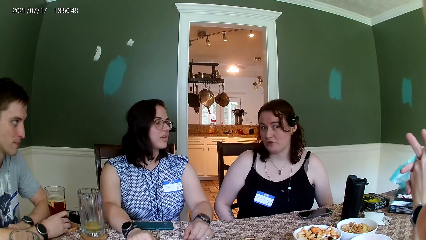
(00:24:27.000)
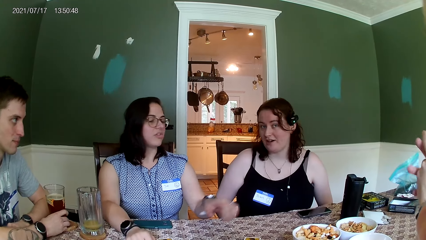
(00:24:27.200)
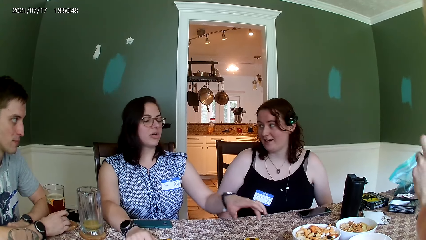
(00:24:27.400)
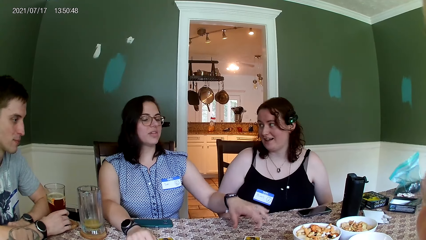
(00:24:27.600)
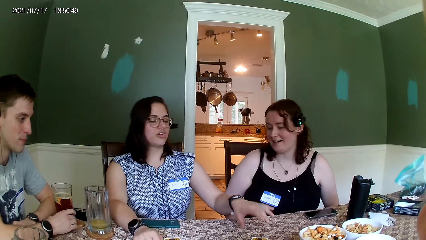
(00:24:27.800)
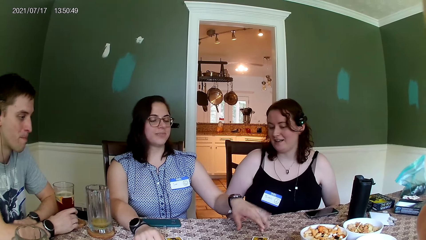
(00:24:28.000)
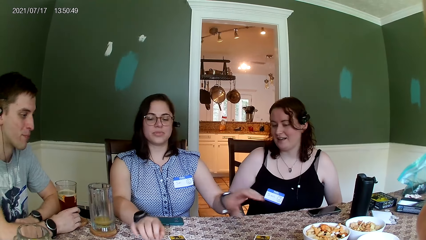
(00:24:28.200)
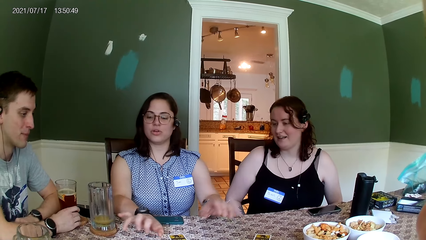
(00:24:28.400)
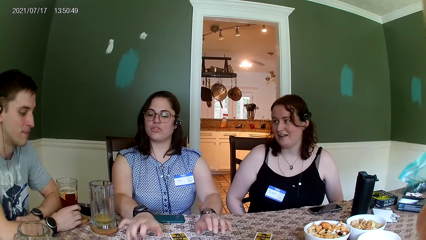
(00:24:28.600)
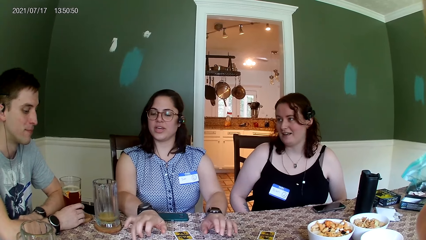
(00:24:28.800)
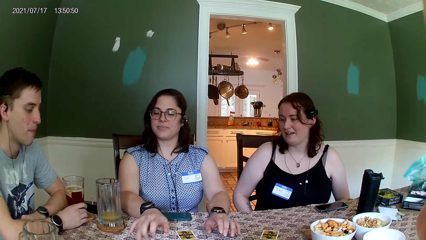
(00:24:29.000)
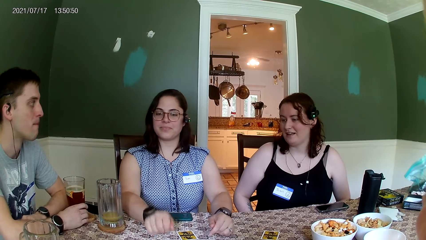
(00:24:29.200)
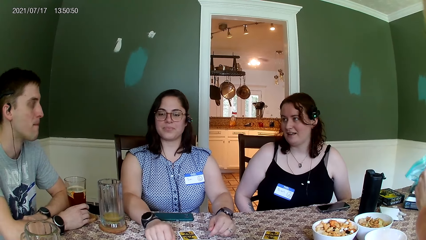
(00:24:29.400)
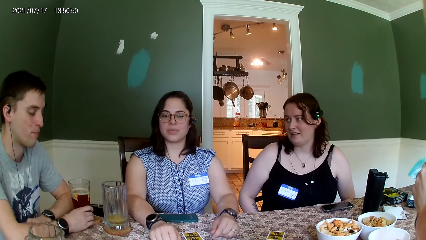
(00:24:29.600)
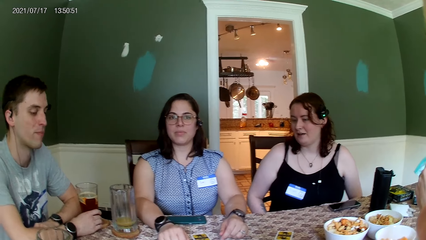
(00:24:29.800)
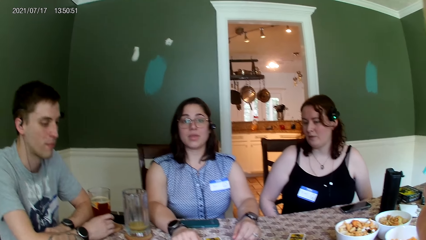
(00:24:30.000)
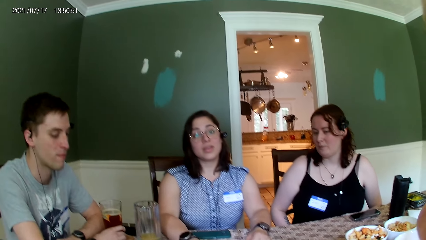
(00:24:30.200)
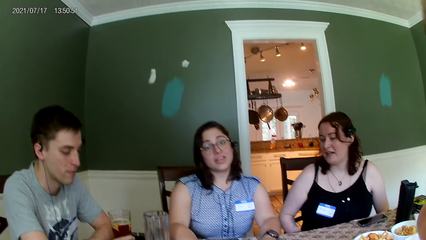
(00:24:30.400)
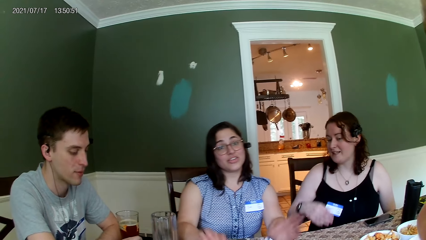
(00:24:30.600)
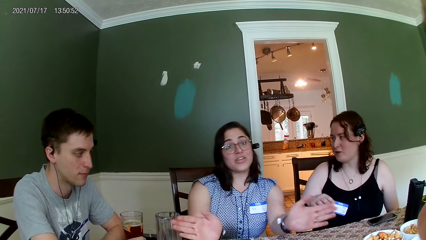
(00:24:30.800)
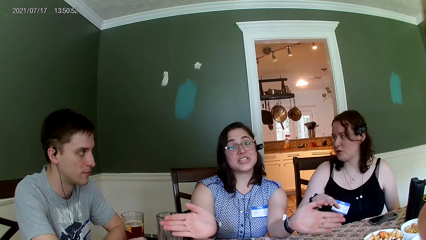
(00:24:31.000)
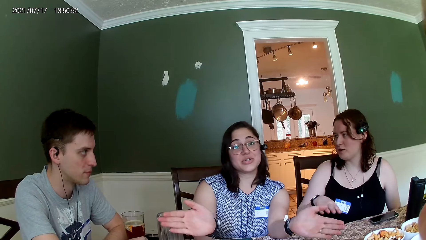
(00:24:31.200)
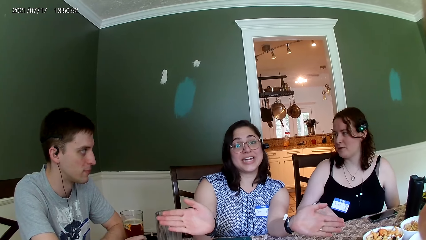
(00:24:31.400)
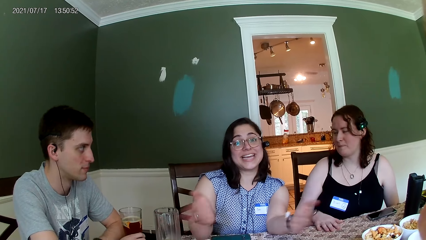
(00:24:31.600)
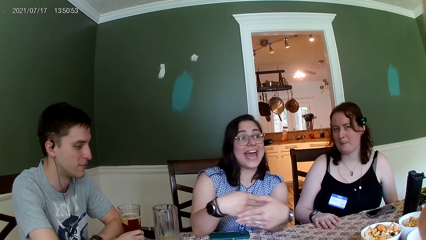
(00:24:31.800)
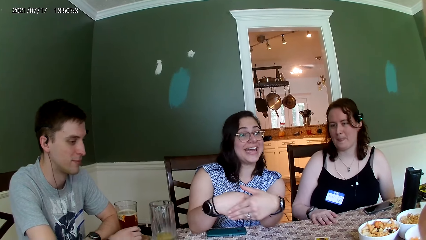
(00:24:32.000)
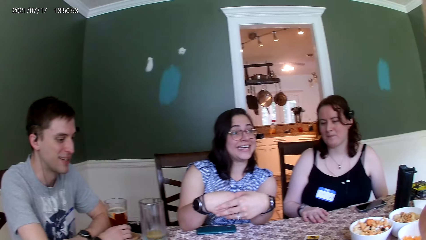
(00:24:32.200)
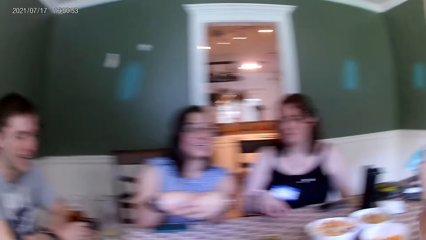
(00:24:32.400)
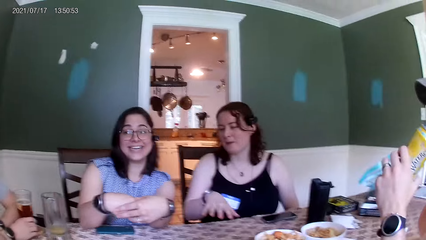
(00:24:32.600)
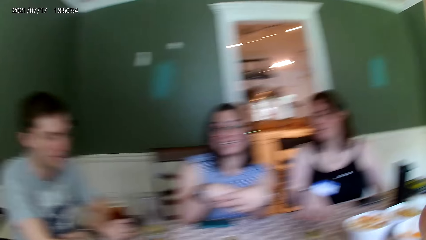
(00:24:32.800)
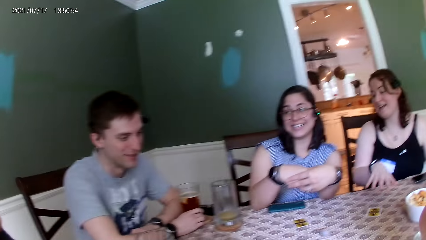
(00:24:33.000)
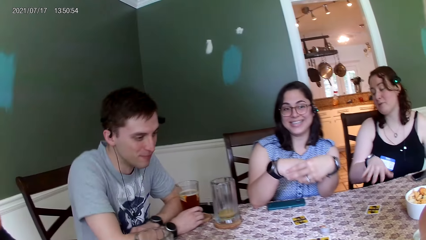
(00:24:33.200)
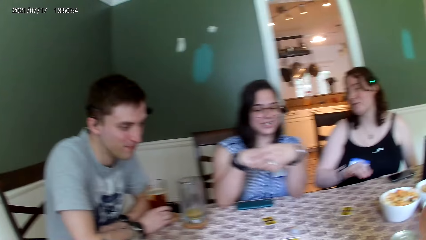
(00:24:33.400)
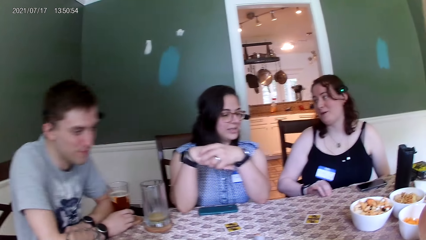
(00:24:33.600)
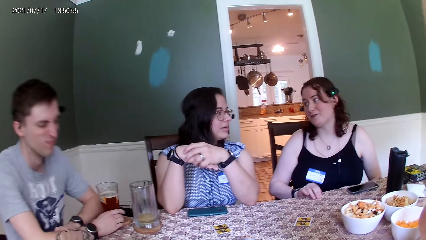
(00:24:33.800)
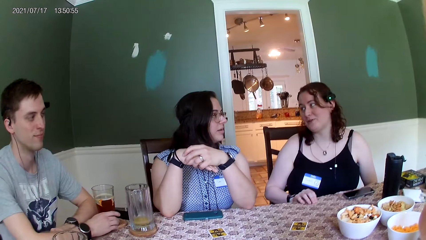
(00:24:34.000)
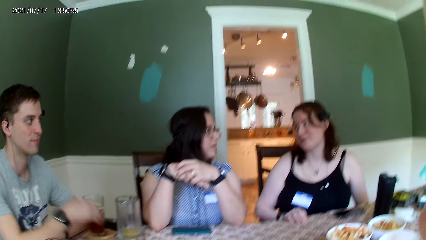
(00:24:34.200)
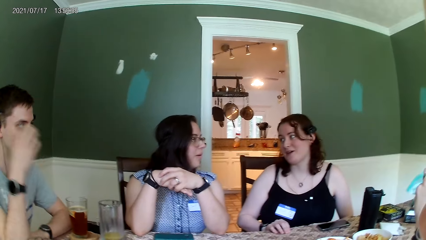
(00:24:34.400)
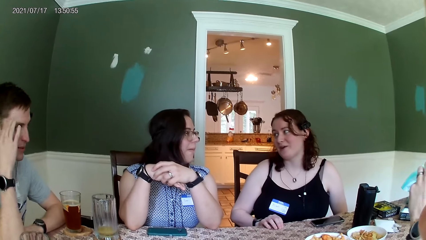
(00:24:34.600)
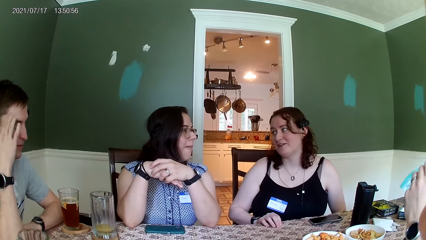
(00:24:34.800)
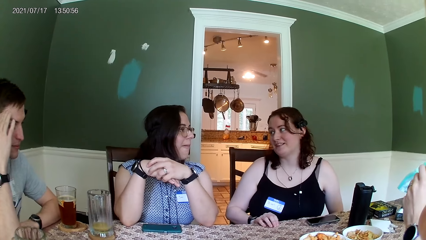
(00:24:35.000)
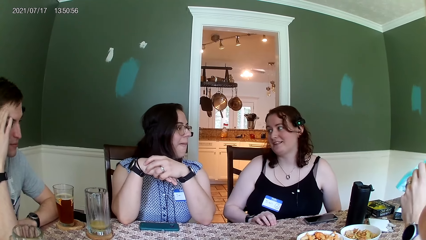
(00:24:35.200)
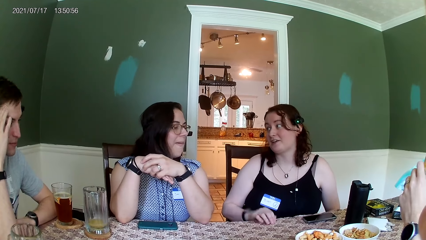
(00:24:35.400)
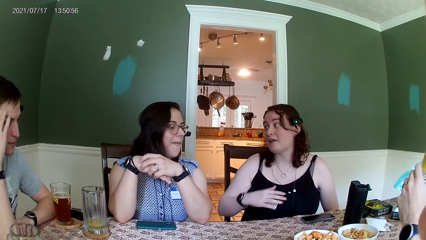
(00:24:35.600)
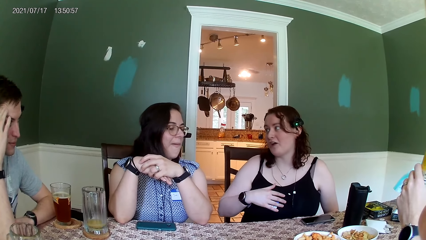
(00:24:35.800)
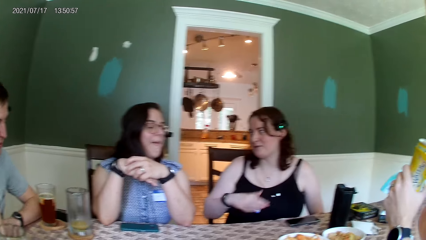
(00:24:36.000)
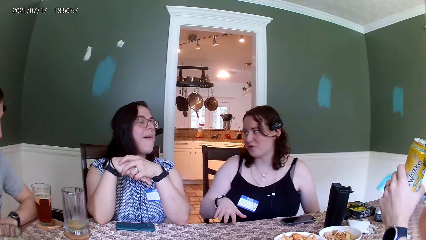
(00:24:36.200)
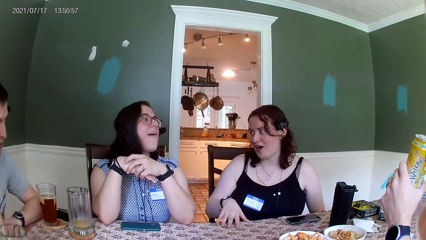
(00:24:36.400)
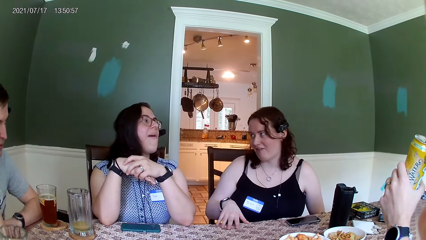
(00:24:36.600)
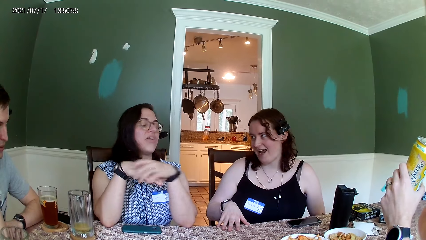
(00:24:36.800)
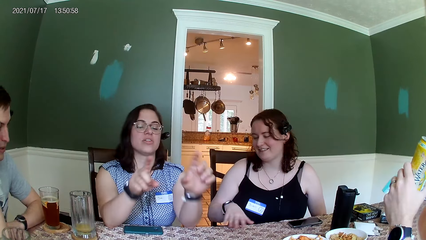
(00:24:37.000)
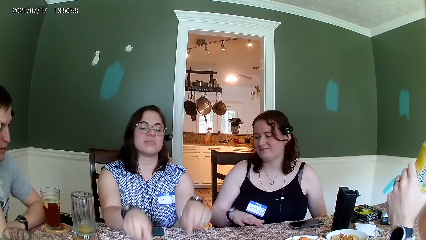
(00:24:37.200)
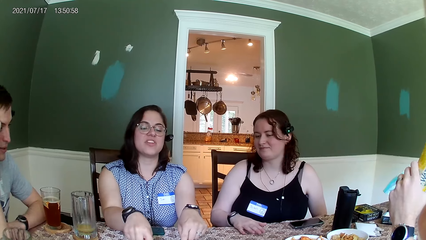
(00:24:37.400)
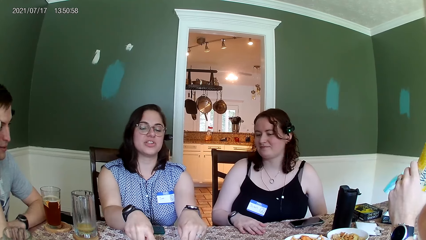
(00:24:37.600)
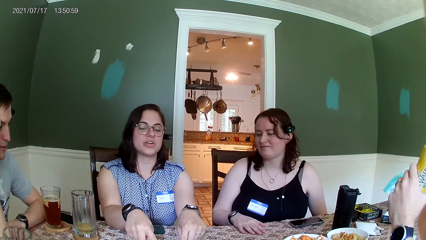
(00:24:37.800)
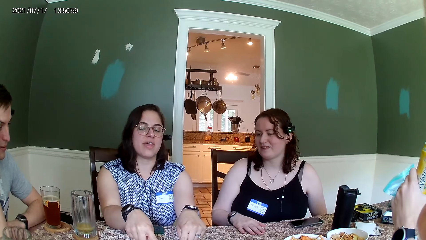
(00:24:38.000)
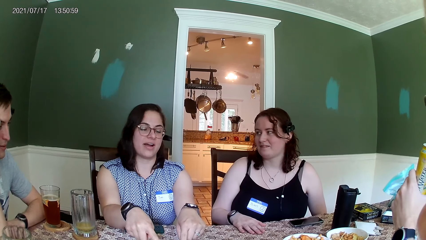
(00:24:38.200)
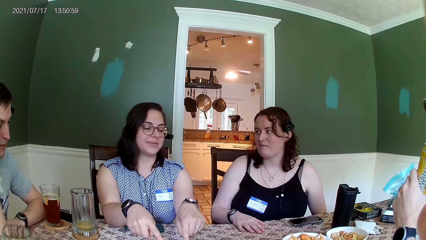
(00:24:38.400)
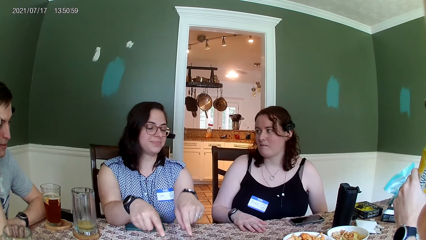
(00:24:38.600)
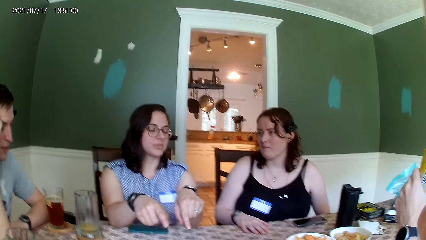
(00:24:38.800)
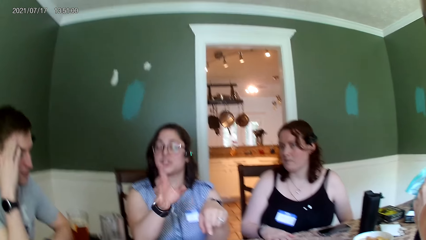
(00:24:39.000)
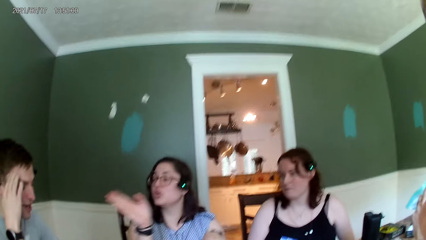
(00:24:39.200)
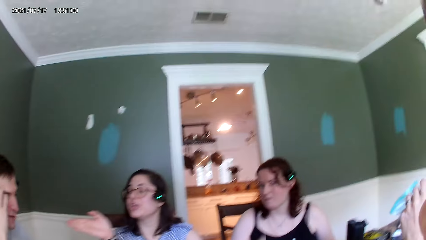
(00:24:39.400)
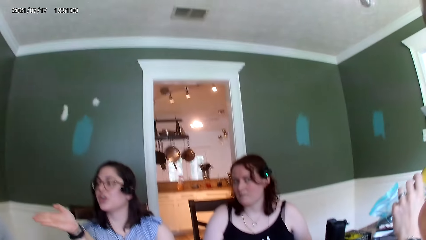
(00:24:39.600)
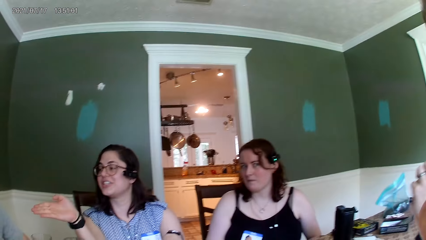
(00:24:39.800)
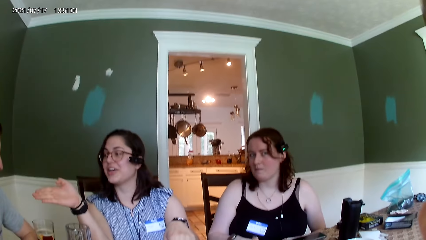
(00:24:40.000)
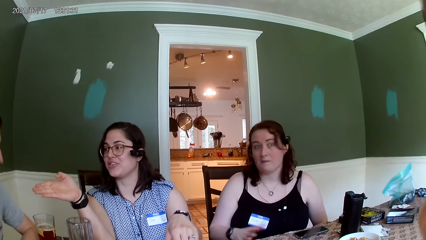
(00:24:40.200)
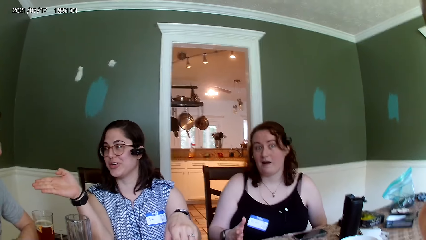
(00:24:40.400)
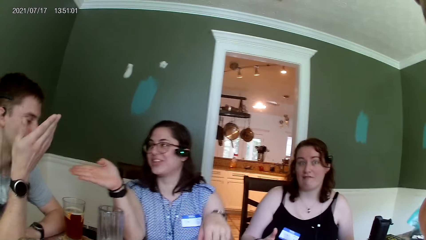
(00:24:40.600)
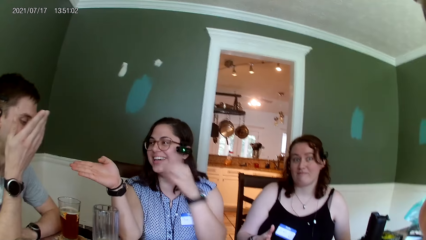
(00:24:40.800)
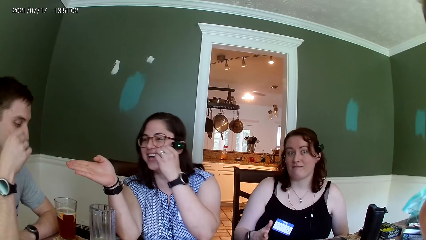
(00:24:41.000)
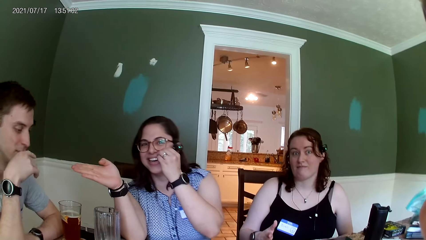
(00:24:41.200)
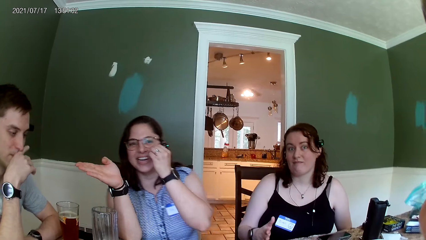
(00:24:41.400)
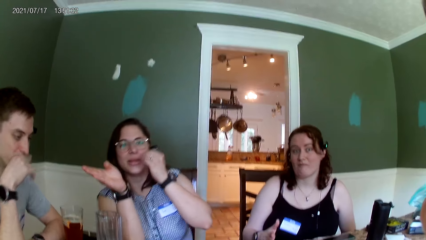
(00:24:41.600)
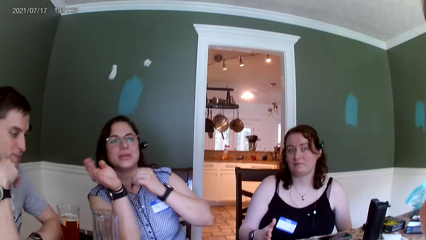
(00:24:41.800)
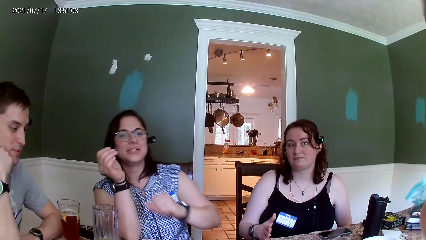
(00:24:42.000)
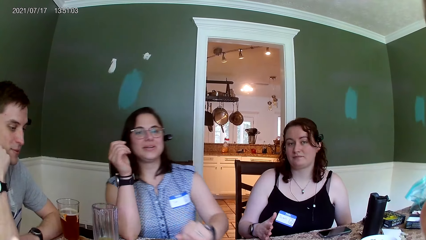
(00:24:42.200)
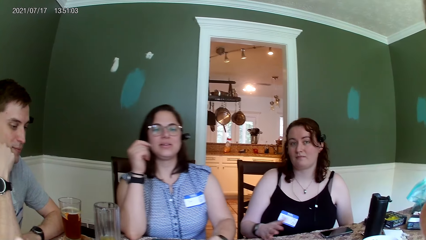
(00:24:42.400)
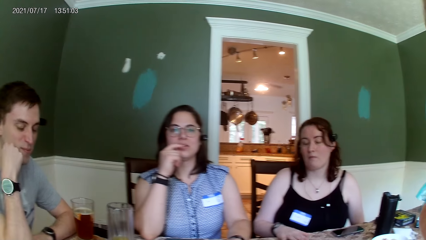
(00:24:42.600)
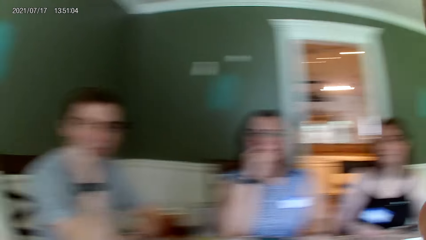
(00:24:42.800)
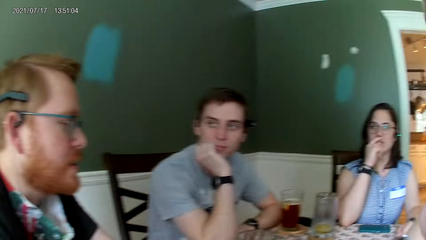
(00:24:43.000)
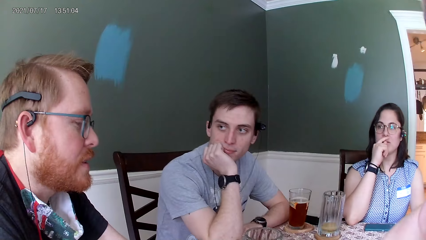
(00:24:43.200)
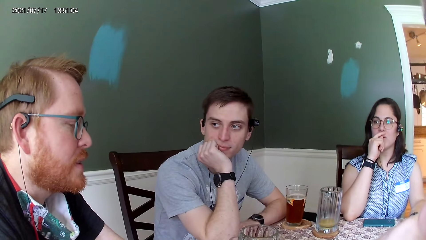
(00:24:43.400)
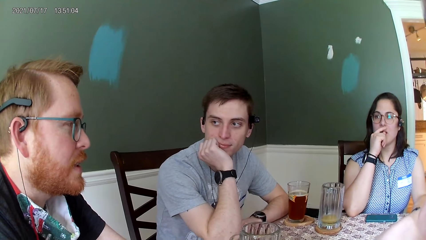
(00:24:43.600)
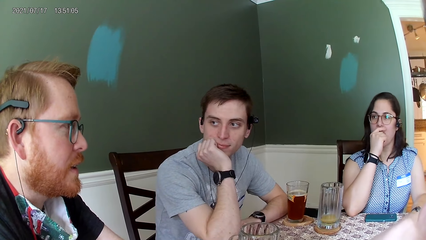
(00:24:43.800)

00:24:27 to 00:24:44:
The camera wearer looks at a person. They look at another person. They look around. They look at a third person. They look at the first person. They look through the mirror. They look at the first person.
